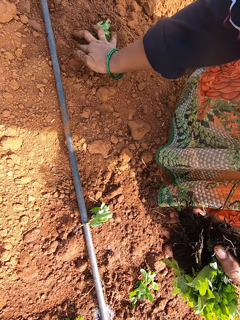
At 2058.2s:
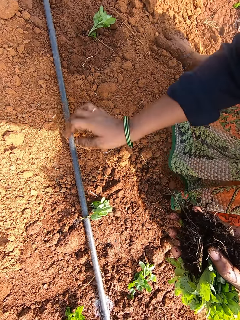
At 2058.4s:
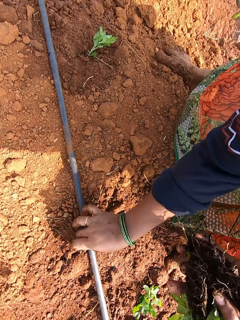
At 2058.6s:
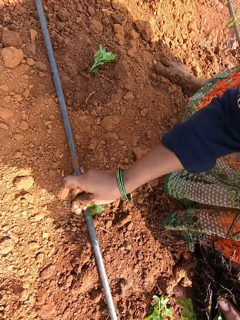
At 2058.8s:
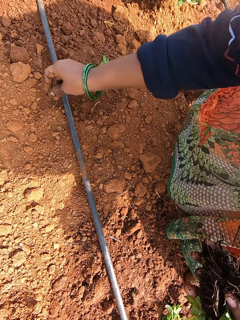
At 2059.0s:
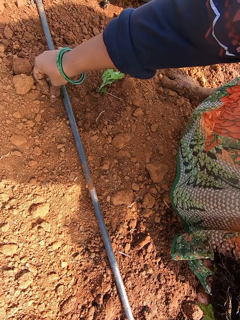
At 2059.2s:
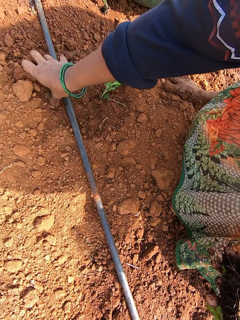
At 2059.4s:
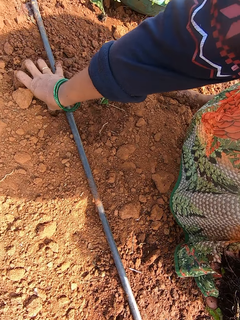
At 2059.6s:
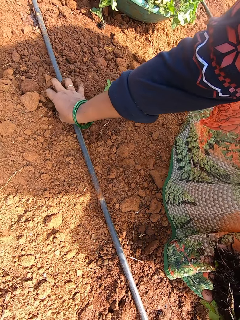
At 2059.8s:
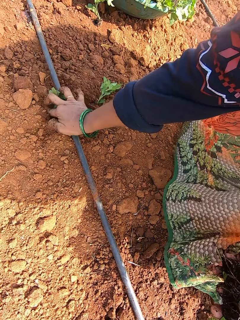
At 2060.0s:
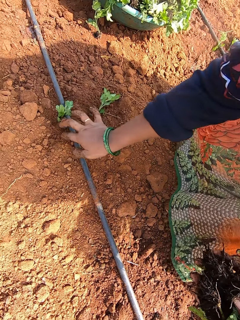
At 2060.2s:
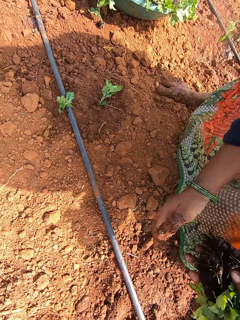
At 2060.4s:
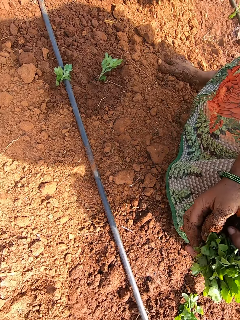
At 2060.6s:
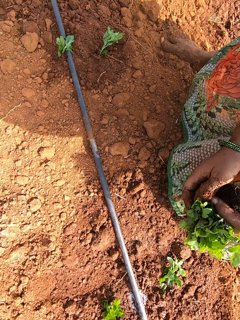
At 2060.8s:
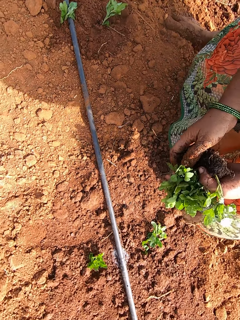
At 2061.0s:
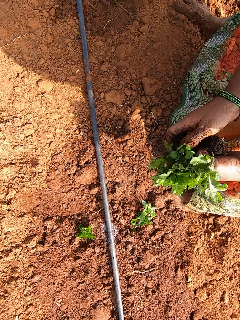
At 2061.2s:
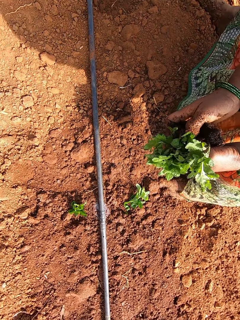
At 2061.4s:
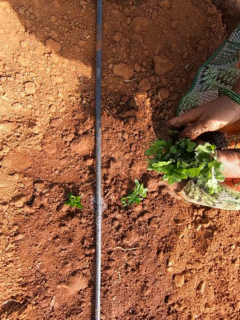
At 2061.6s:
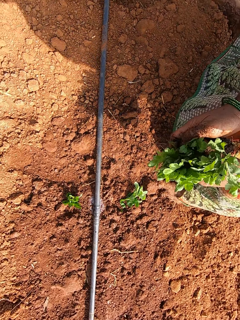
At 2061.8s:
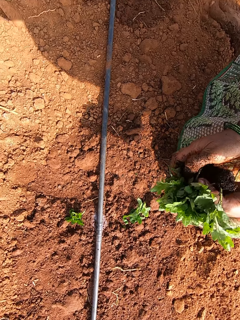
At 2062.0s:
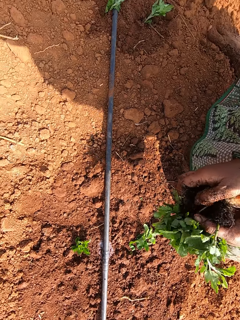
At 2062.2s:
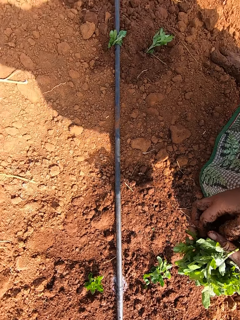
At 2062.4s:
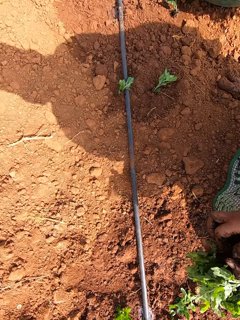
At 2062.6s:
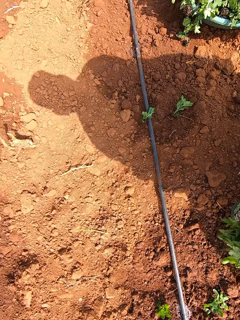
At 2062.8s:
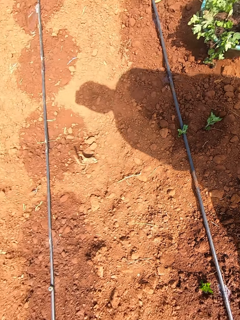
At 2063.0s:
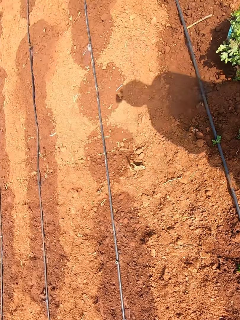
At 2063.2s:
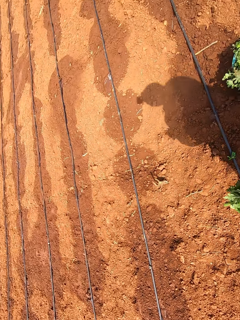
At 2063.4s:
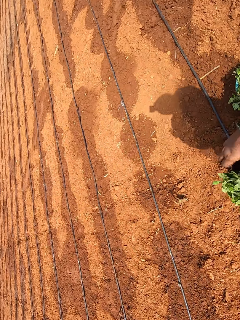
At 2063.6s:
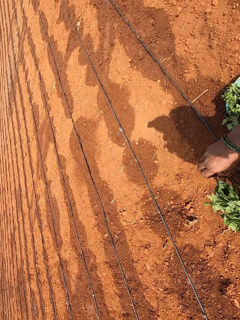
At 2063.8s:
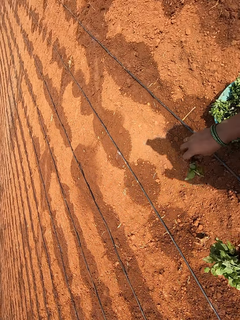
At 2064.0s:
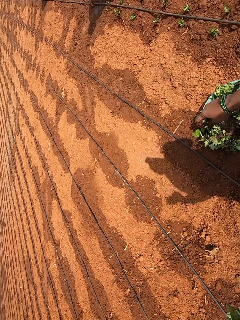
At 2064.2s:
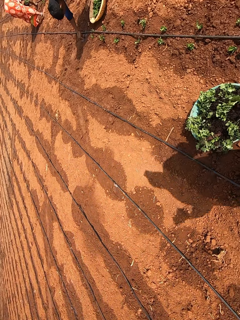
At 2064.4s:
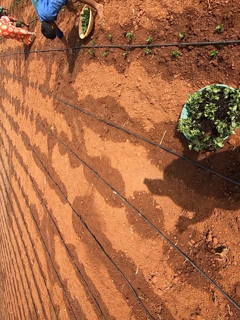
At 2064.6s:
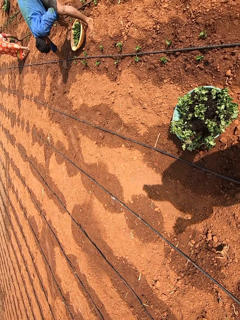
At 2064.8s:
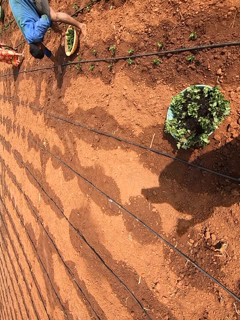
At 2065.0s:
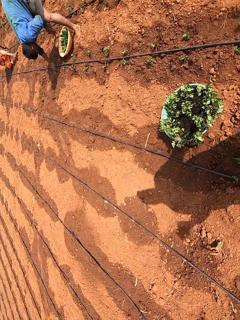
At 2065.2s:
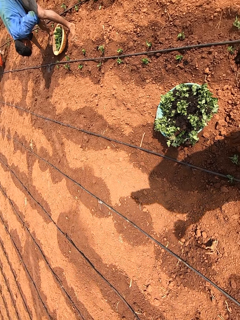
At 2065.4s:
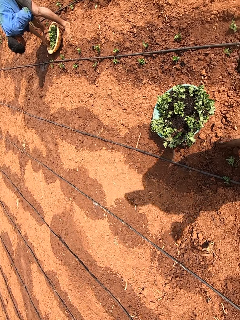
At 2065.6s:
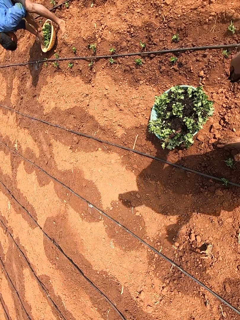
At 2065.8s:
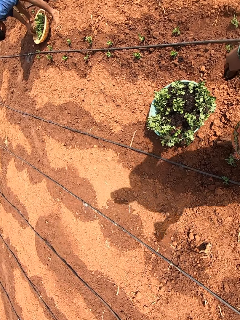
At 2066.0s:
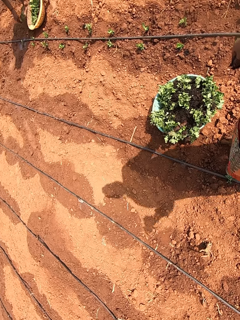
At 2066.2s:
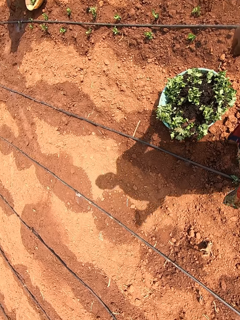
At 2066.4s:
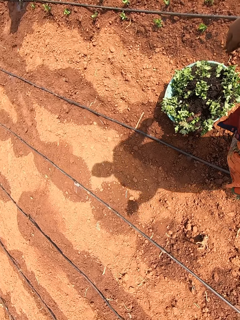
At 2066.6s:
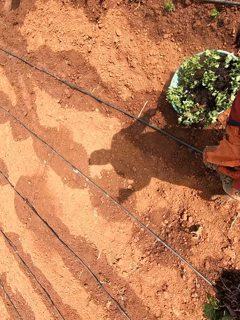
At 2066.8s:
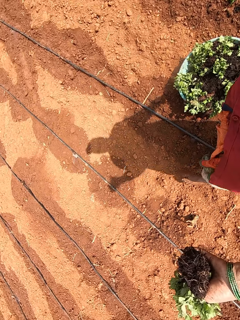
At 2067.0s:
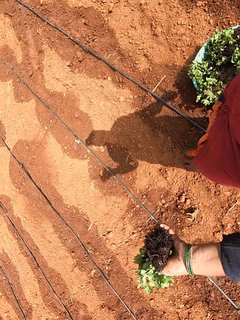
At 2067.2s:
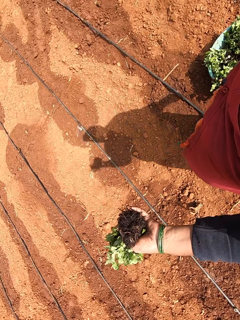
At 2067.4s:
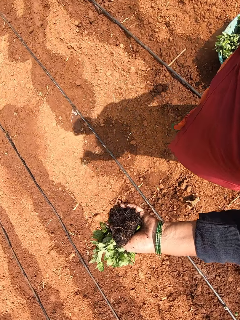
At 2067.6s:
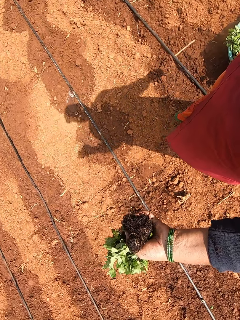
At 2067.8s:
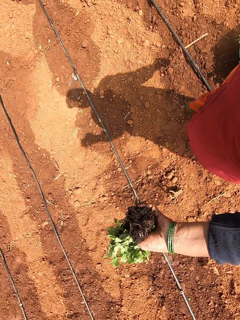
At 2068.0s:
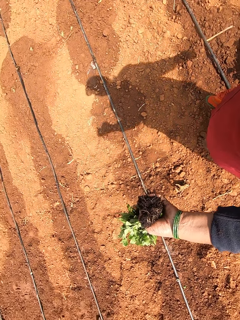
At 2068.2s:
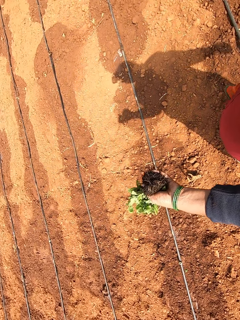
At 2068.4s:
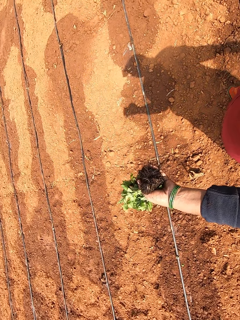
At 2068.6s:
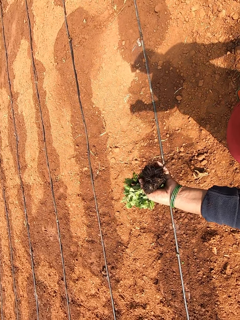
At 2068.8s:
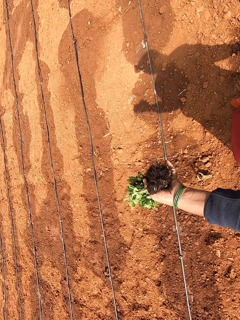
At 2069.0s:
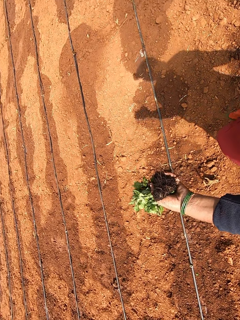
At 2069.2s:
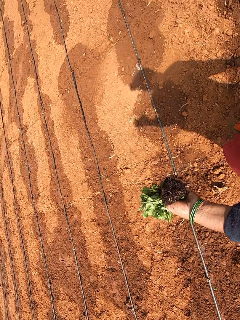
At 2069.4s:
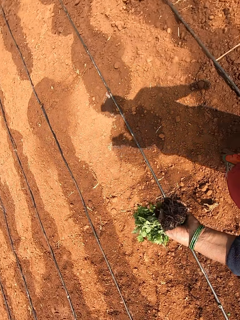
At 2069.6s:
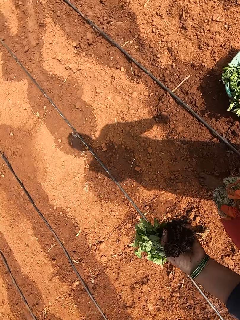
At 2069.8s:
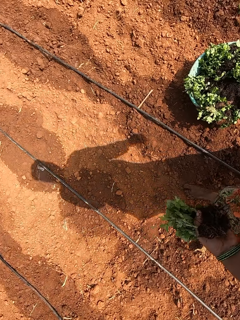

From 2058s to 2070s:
The camera wearer picks a seedling from the ground with her right hand. She plants the seedling in the ground with her right hand. She looks around. She picks a seedling from her left hand with her right hand. The man plants a seedling in the ground with his right hand. The man picks a seedling from a bowl with his right hand. The camera wearer dialogues with the man. She holds seedlings with her left hand.

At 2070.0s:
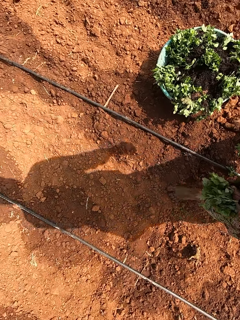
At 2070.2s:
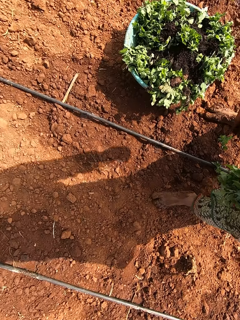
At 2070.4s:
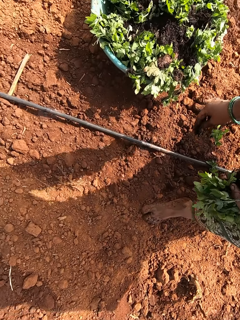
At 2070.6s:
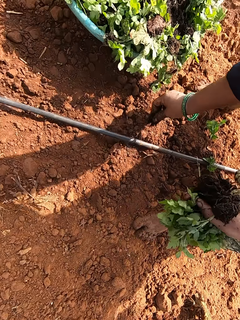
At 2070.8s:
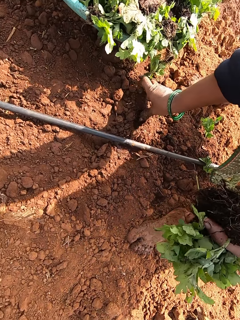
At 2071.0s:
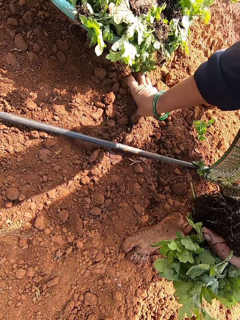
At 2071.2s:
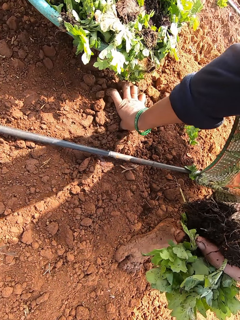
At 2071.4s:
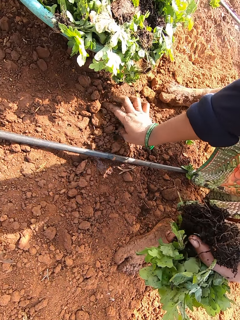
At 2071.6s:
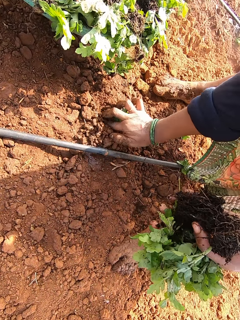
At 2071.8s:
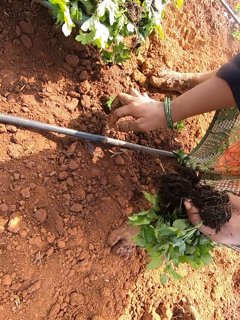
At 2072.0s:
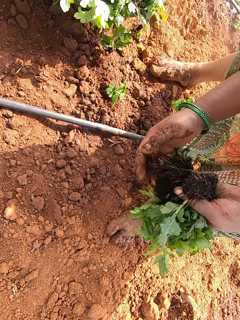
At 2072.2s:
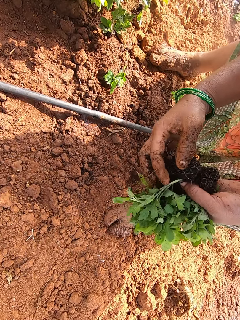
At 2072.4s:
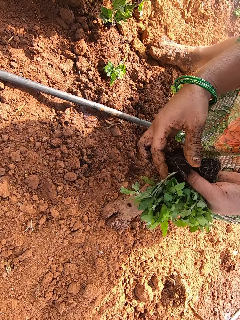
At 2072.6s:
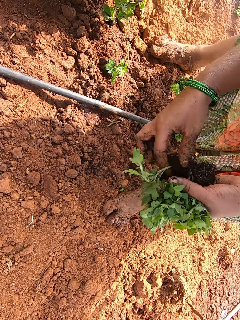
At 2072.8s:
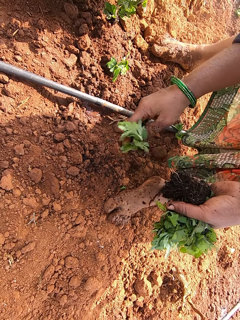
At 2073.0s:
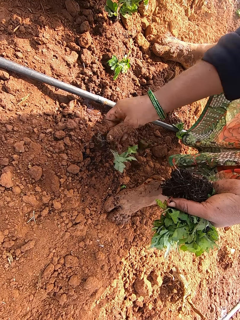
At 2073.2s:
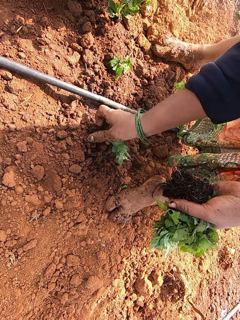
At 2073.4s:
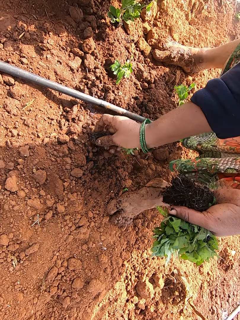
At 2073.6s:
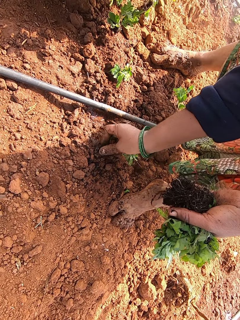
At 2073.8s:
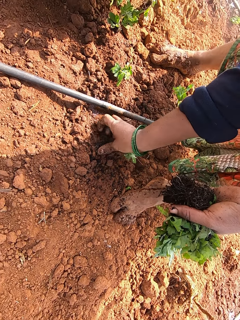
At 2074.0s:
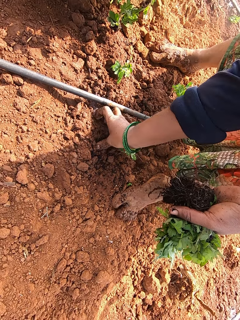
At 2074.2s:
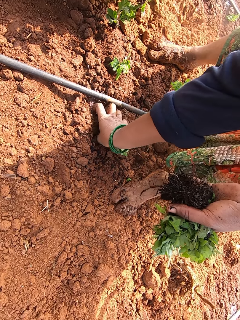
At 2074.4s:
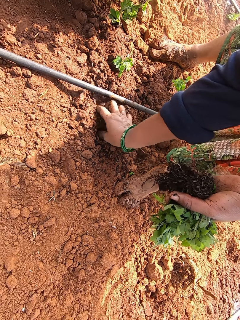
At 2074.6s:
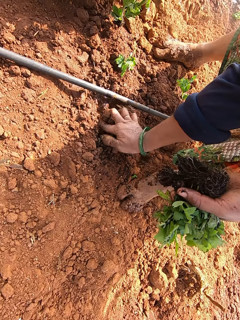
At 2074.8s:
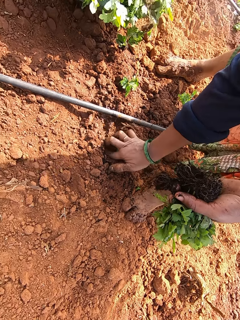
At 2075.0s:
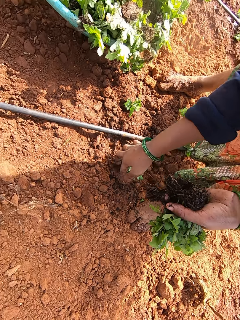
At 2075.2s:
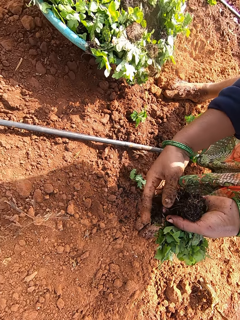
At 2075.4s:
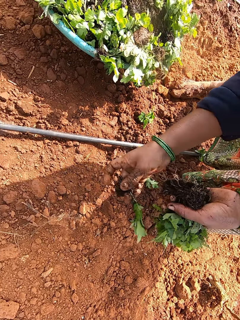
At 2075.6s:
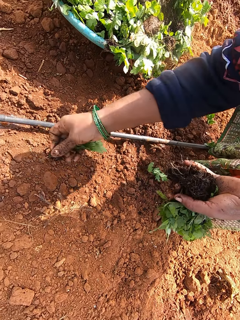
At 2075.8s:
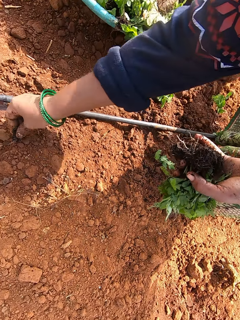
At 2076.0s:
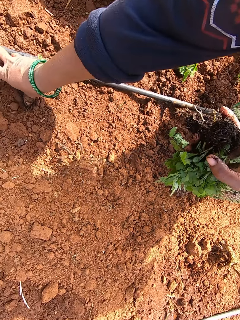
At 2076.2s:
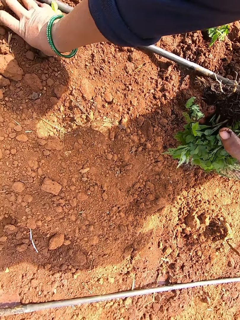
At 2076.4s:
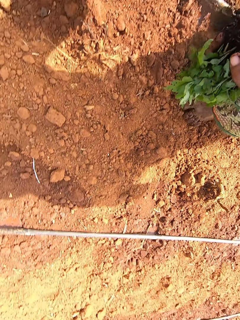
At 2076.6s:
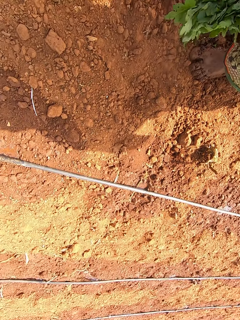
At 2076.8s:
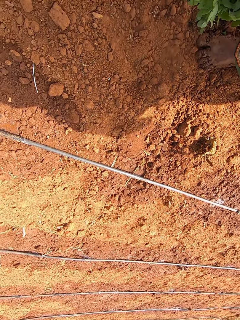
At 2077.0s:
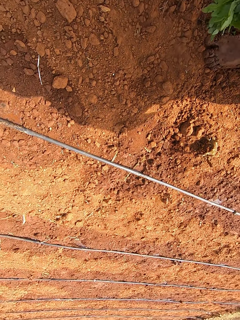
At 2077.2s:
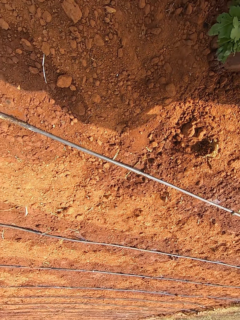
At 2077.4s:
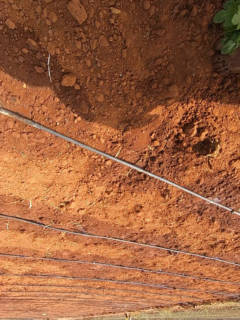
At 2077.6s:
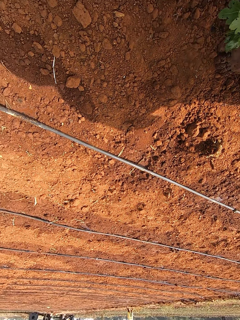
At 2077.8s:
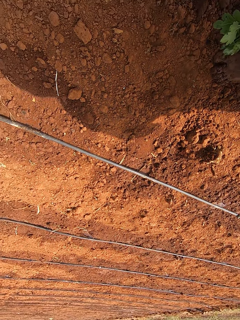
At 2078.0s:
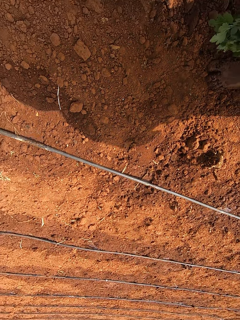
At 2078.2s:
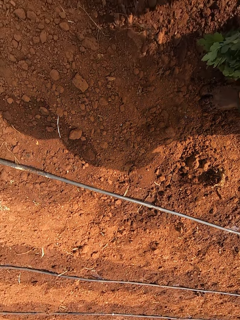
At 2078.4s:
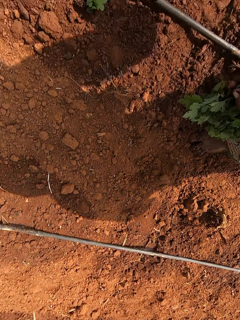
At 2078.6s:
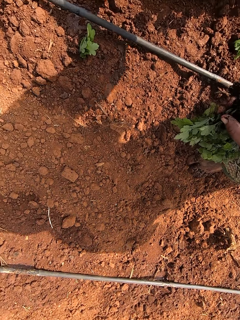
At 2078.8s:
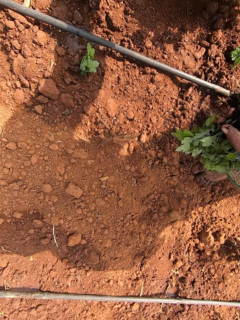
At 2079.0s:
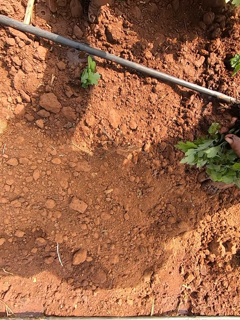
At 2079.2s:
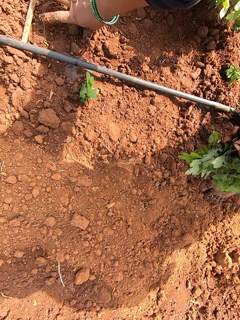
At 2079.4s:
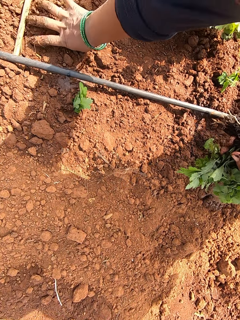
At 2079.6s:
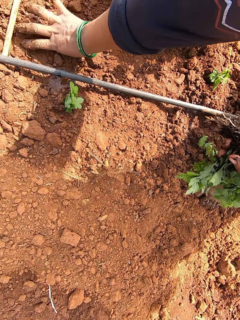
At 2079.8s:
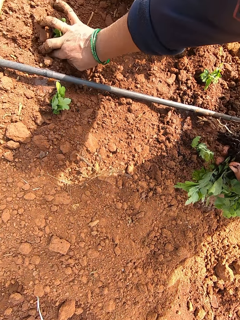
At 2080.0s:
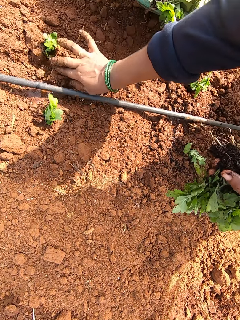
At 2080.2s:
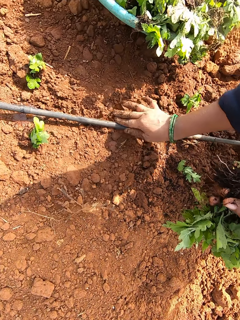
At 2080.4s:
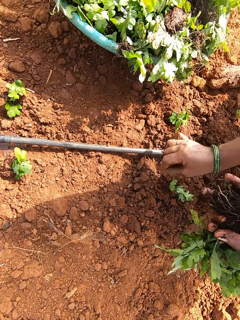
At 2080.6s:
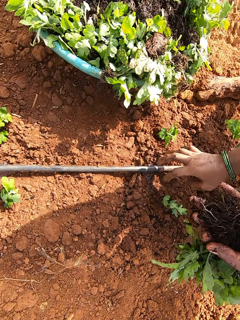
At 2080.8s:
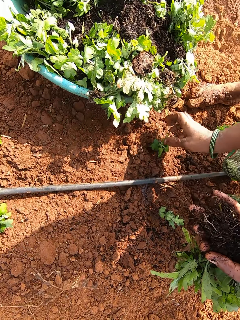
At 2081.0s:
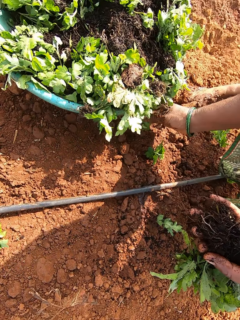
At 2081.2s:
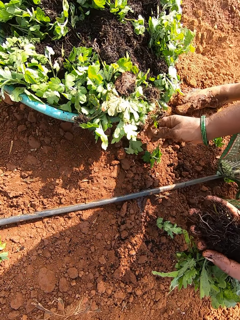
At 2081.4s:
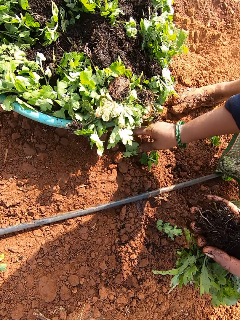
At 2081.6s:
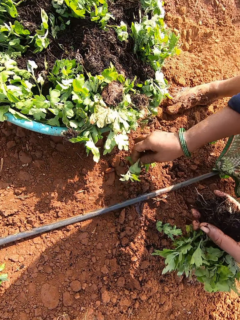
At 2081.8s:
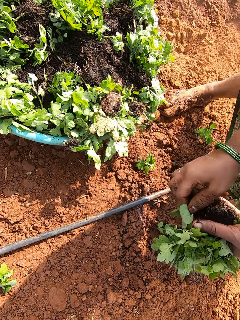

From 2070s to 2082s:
The camera wearer plants the seedling in the ground with her right hand. She picks a seedling from her left hand with her right hand. She plants the seedling in the ground. She picks a seedling from her left hand with her right hand. She plants the seedling in the ground. She dialogues with a person in the garden. She plants a seedling in the ground. She picks a seedling from the ground with her right hand.
